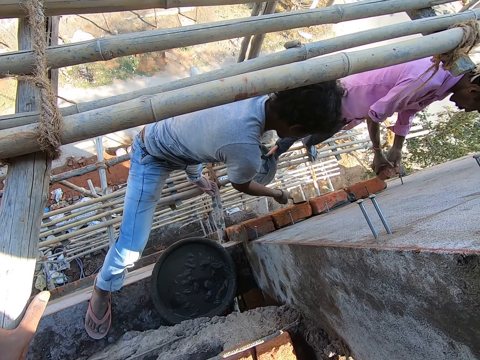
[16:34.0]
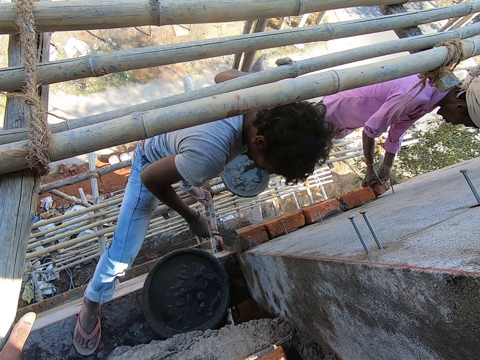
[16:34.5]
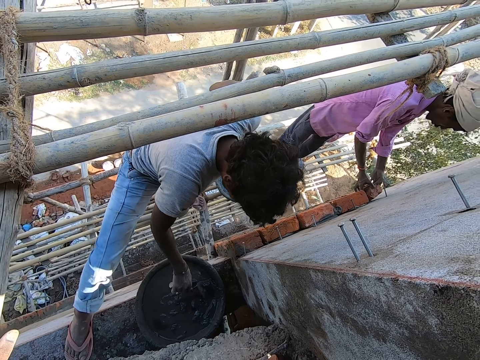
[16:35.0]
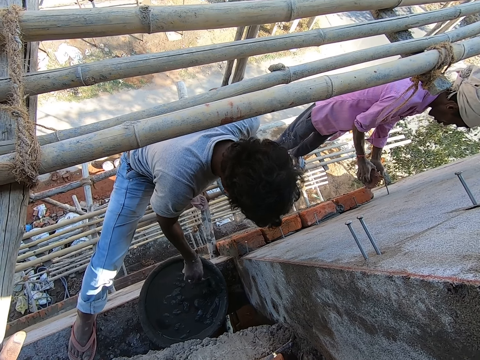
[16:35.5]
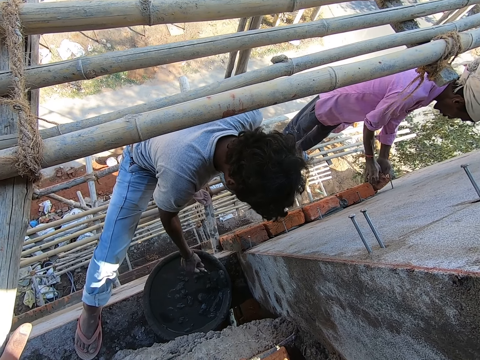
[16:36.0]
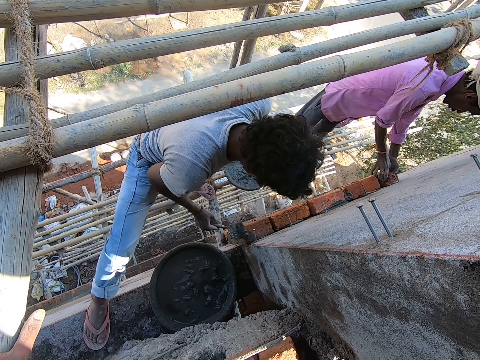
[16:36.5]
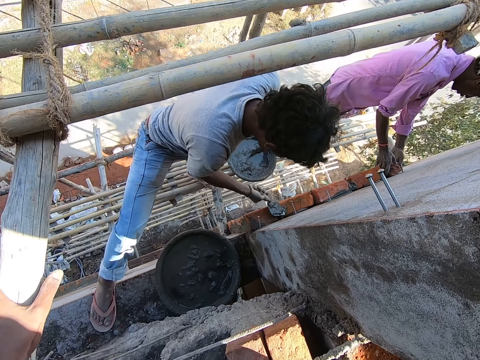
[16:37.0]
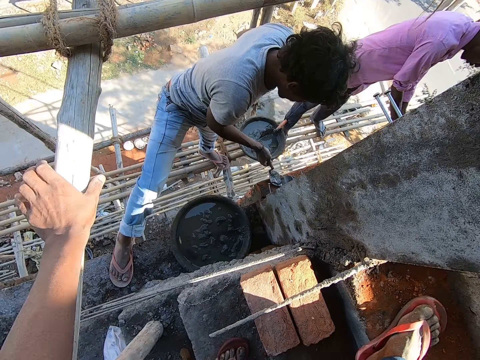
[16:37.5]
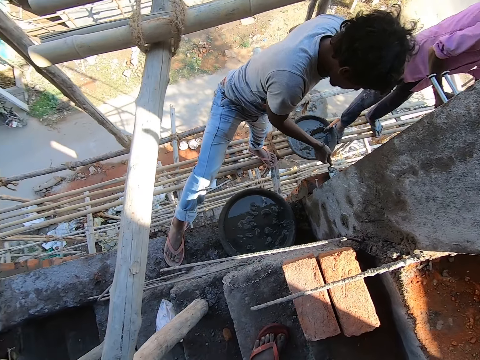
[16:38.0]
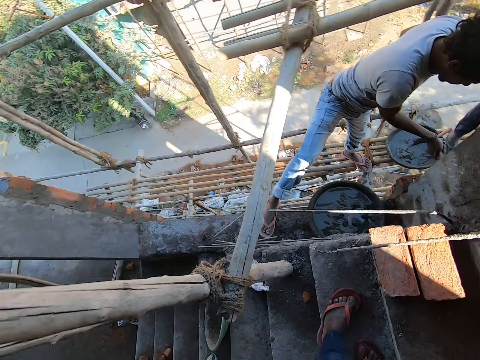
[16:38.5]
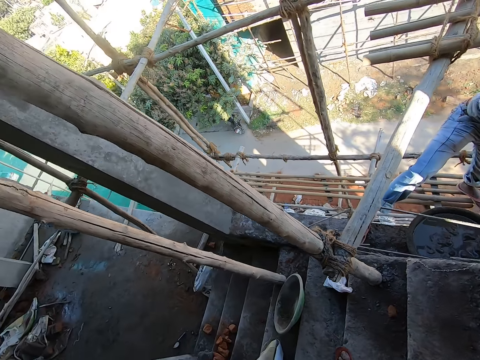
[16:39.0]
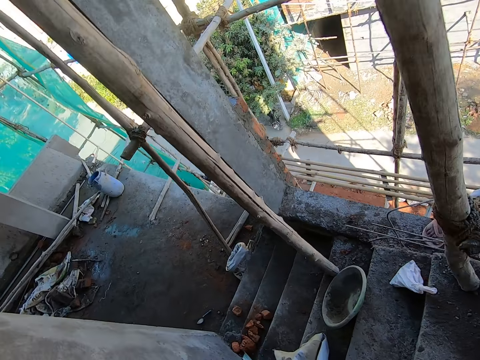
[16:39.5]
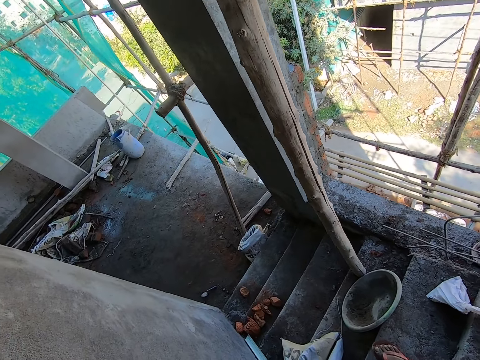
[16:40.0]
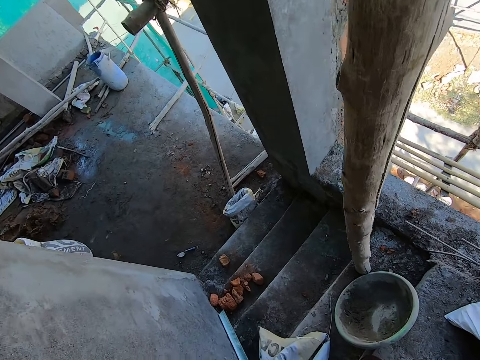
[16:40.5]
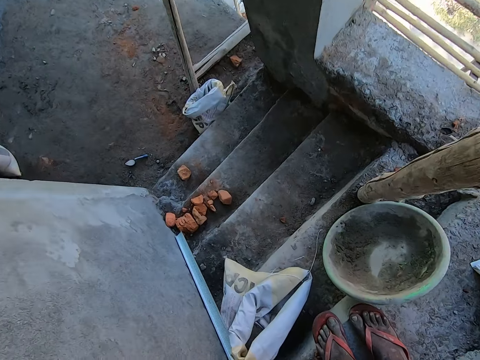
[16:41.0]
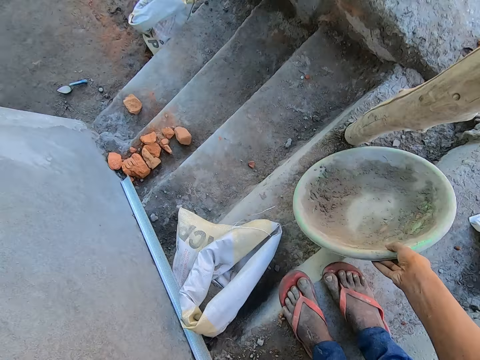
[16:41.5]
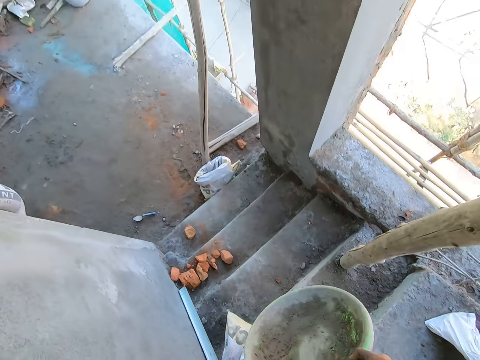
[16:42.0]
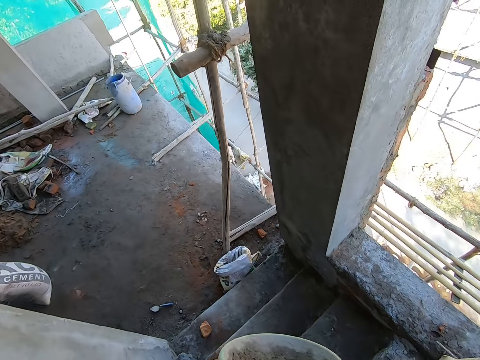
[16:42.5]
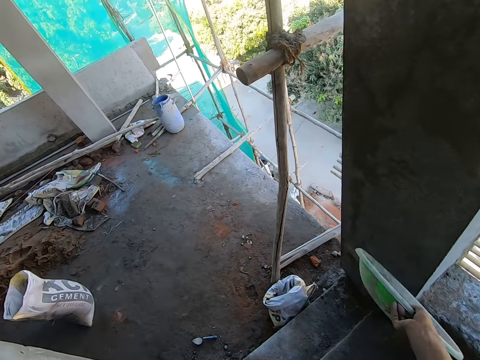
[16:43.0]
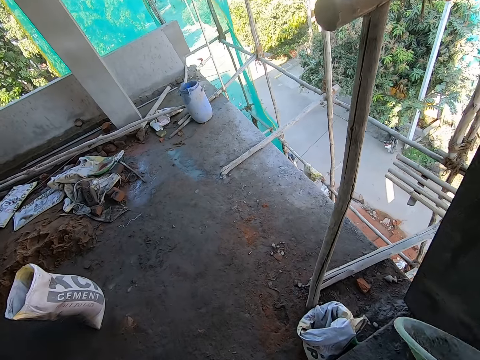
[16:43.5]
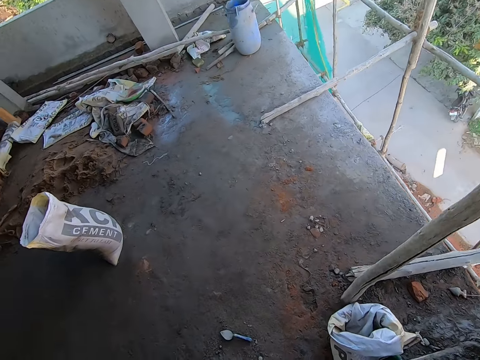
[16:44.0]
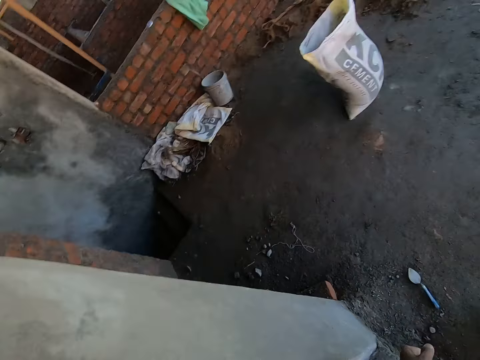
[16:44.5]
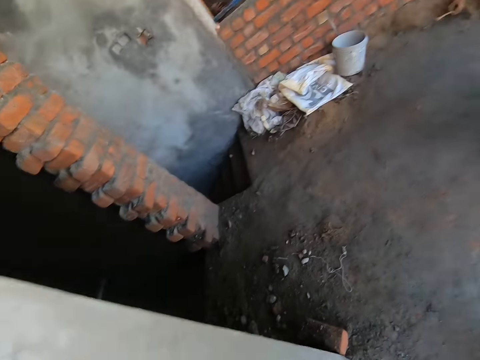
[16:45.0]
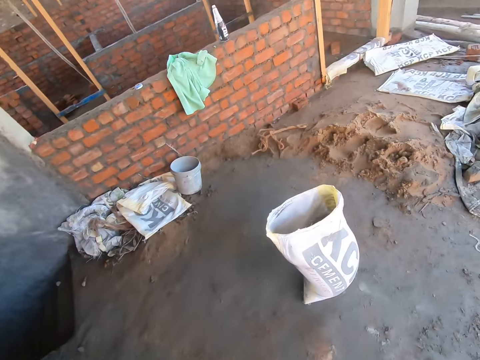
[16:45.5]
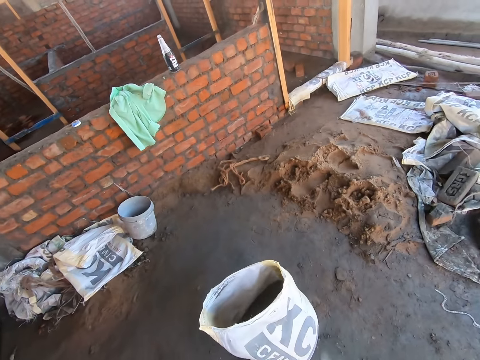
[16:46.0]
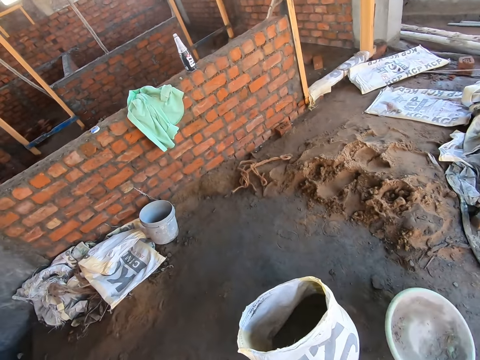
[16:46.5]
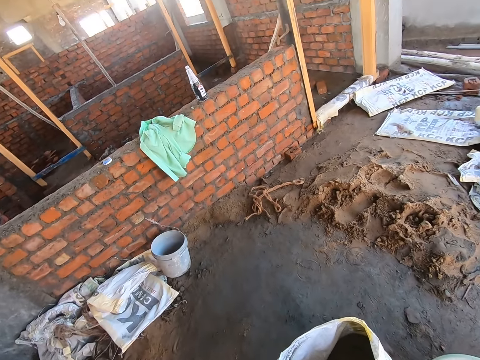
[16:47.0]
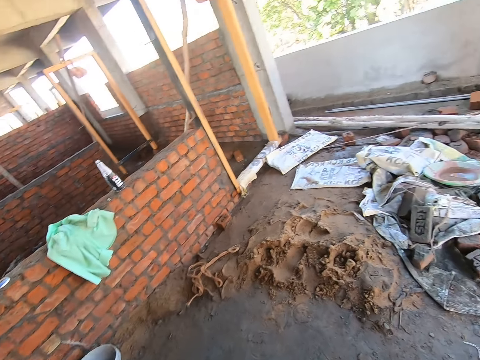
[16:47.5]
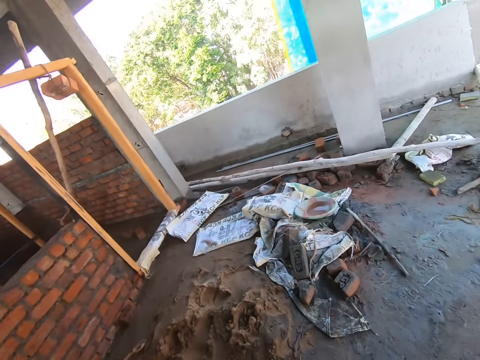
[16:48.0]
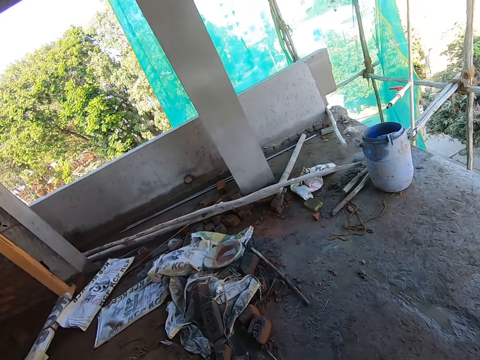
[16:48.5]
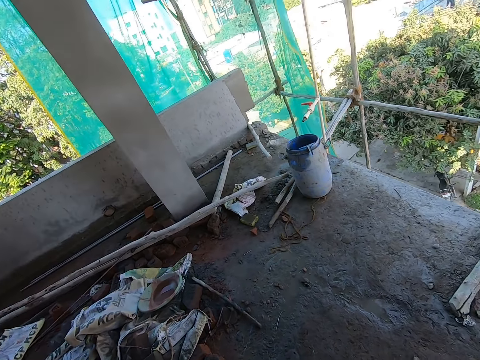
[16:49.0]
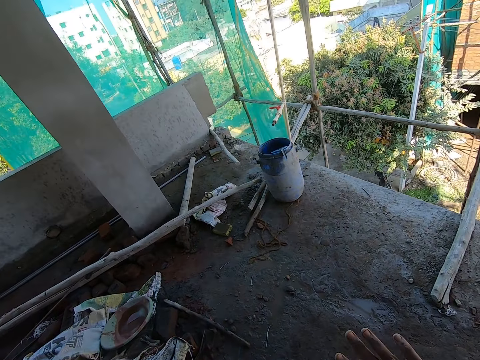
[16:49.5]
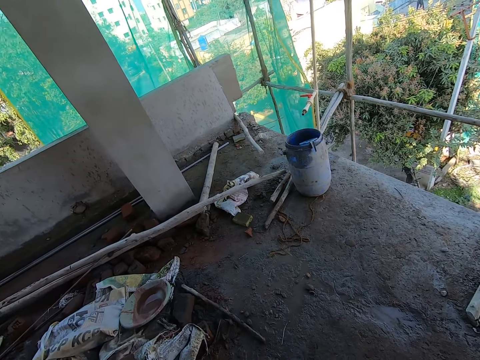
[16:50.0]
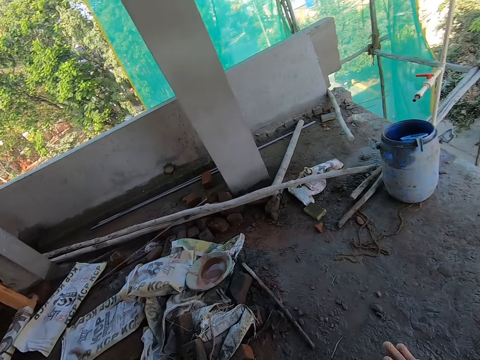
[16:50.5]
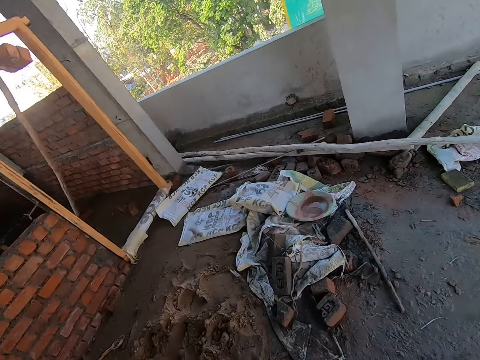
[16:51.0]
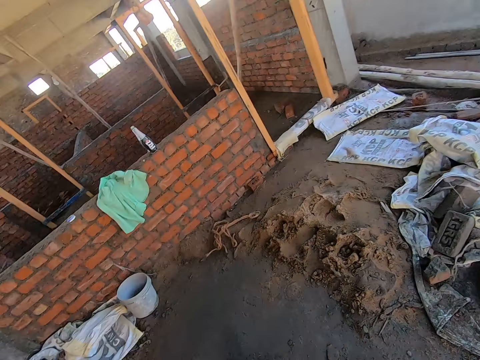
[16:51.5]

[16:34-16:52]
The man places the brick onto the wall with both hands. The camera wearer walks down the flight of stairs. He picks up a plastic bowl from the stairs with his right hand. He walks down the stairs. He drops the plastic bowl onto the ground. He looks around the building.

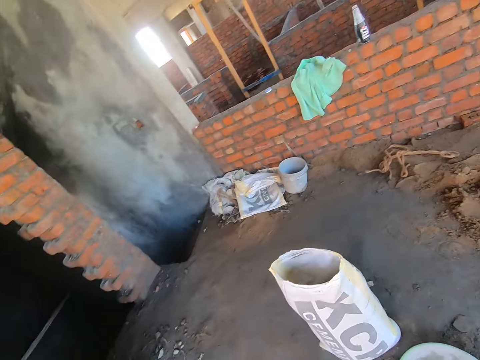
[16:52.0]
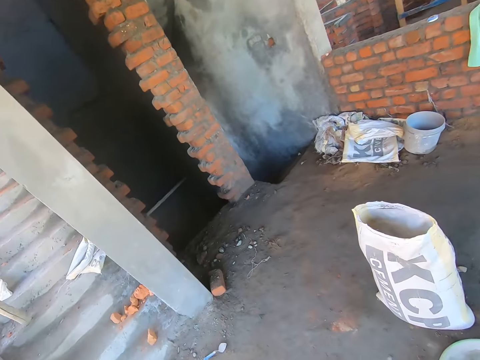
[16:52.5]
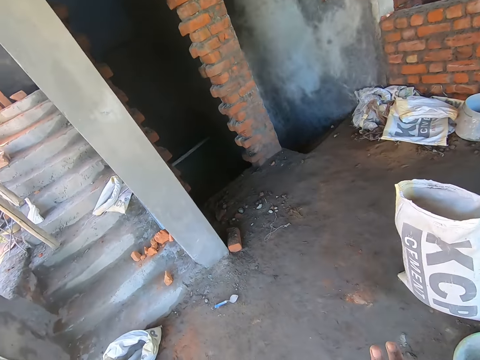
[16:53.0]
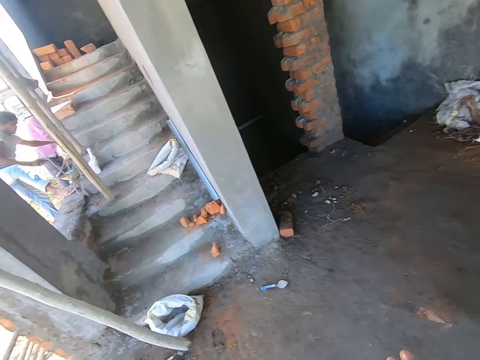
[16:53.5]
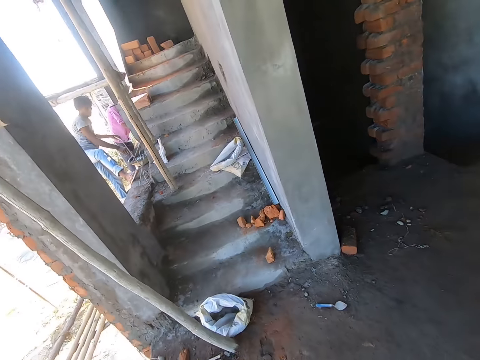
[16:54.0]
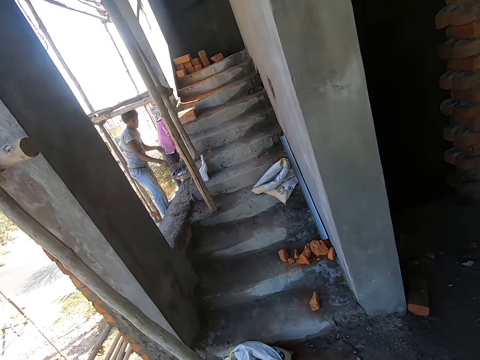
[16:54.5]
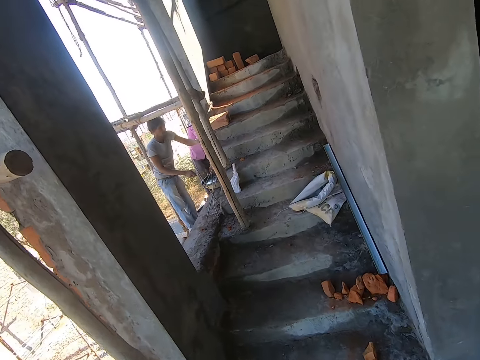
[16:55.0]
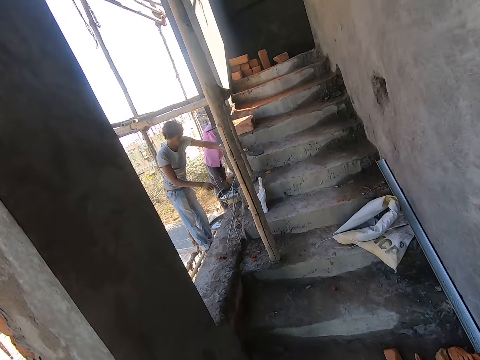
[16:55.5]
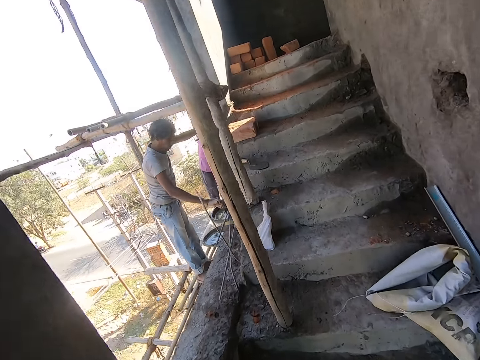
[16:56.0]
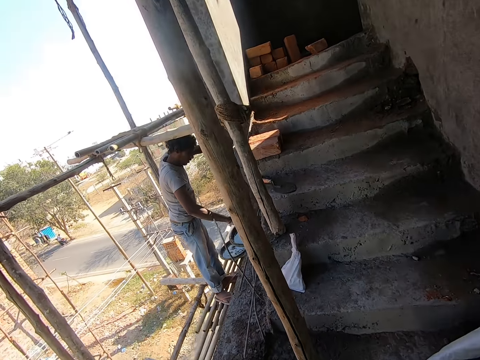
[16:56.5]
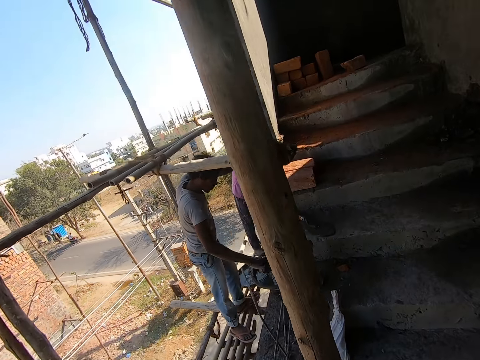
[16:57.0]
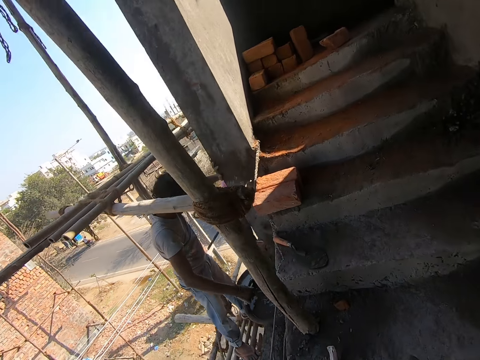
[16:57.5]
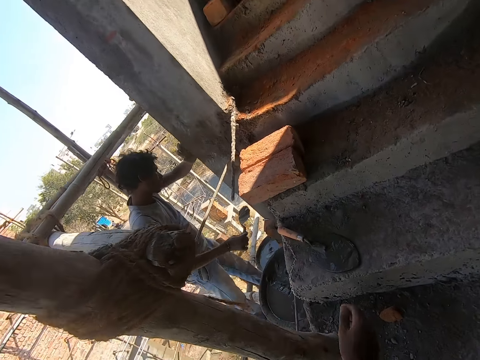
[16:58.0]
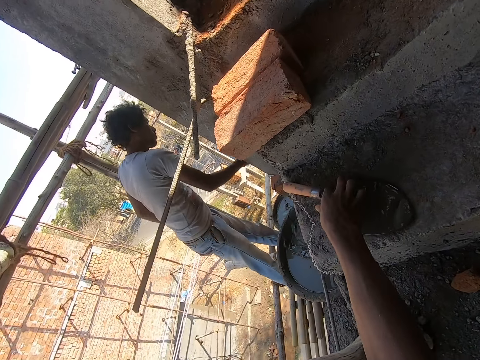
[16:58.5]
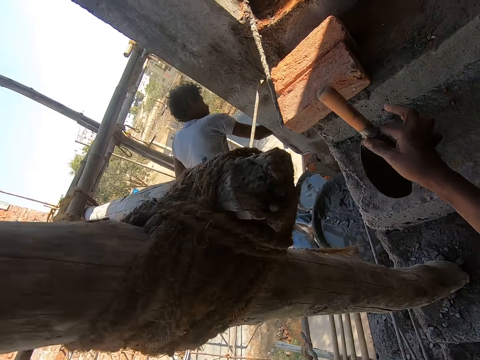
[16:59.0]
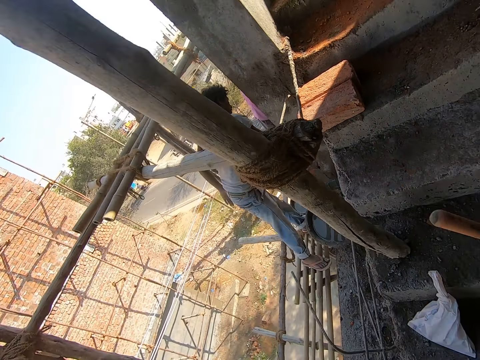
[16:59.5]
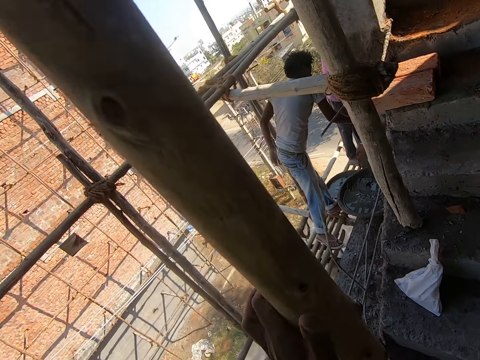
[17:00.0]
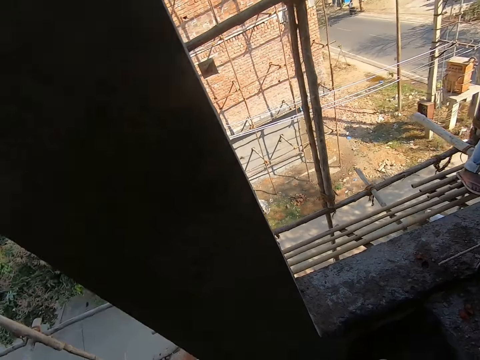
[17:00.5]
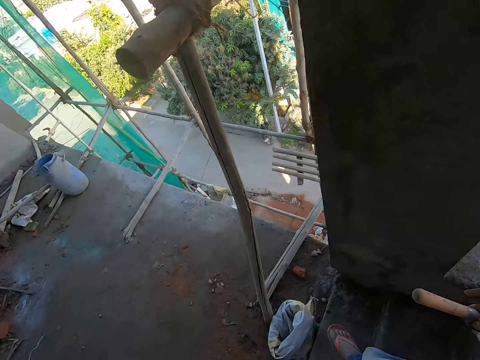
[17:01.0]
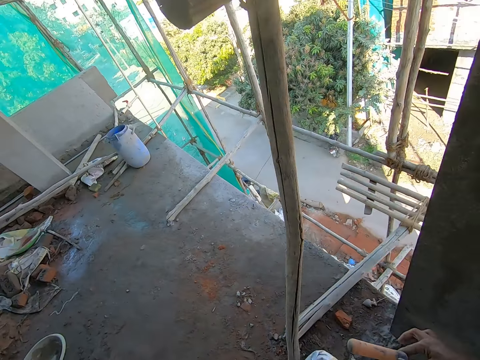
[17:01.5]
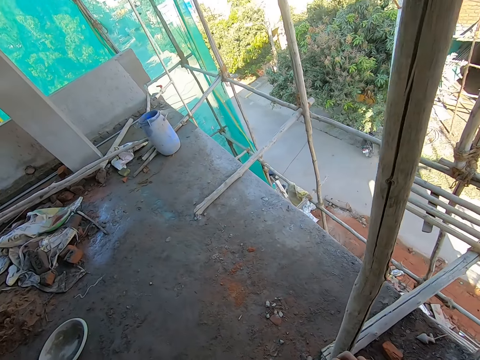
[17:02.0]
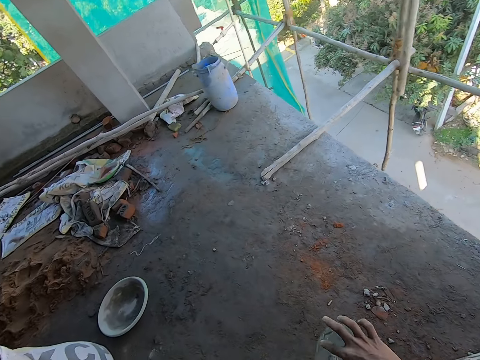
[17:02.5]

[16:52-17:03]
The man places his left hand onto the wall. The camera wearer walks up the stairs. He picks up a brick trowel from the stairs with his right hand. He walks down the stairs.
